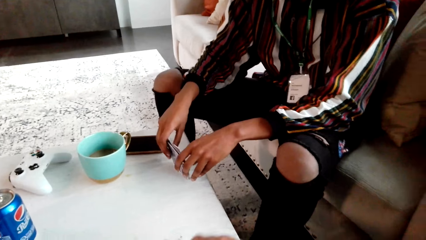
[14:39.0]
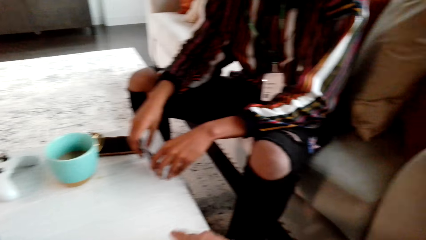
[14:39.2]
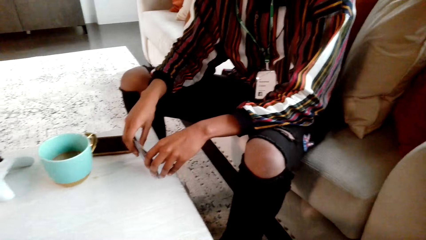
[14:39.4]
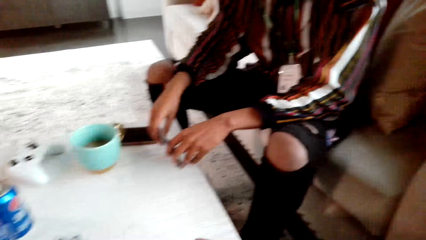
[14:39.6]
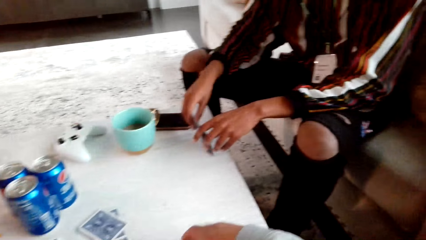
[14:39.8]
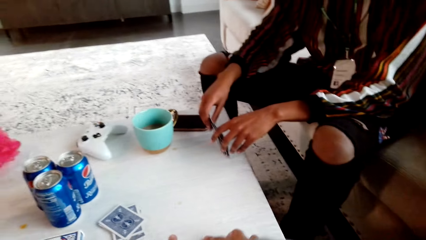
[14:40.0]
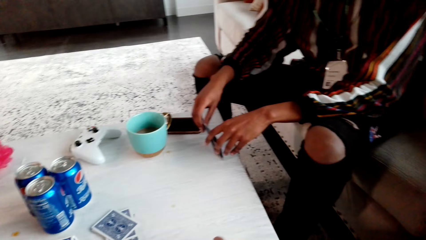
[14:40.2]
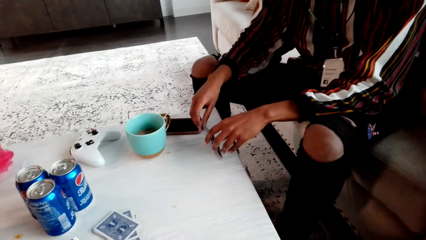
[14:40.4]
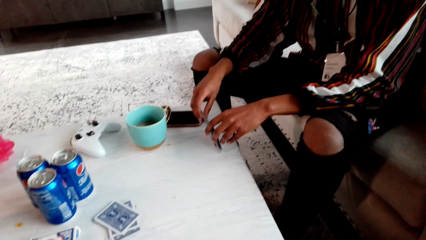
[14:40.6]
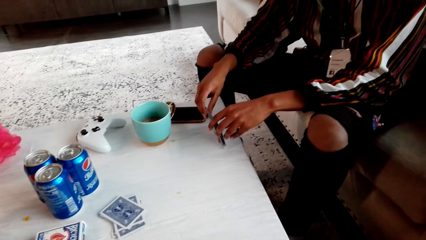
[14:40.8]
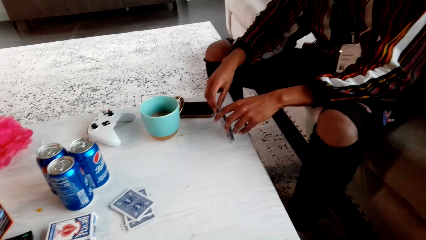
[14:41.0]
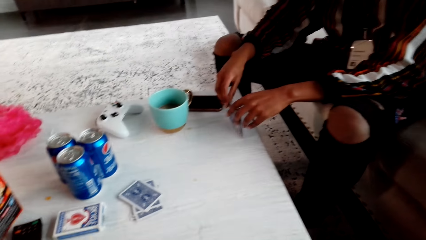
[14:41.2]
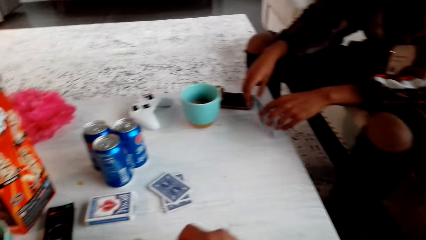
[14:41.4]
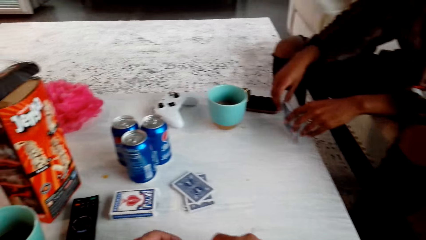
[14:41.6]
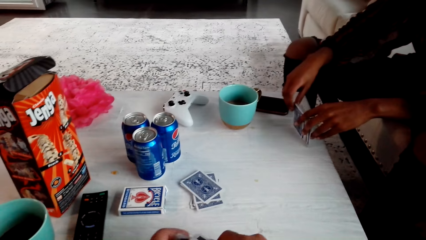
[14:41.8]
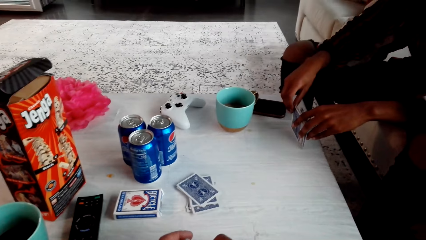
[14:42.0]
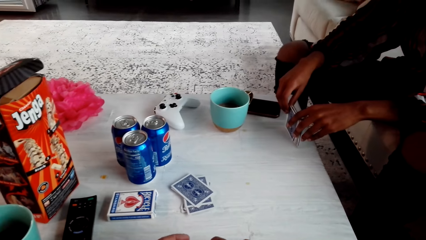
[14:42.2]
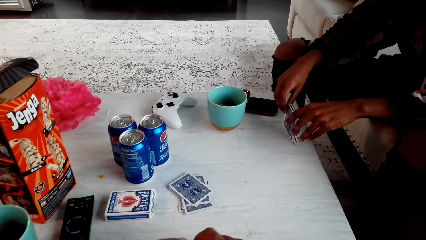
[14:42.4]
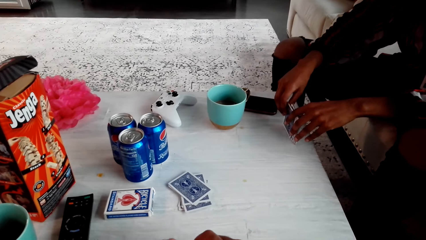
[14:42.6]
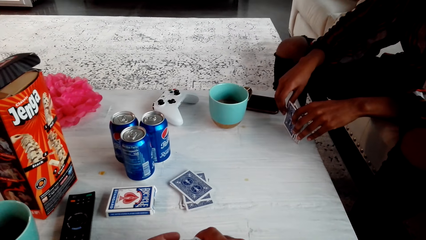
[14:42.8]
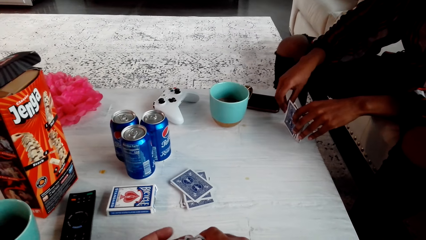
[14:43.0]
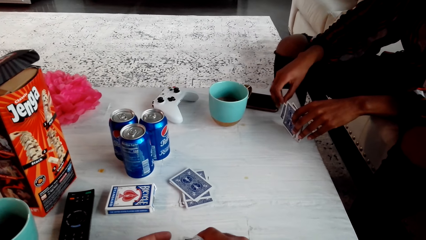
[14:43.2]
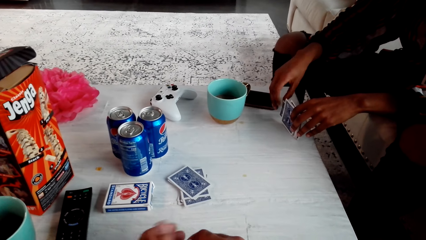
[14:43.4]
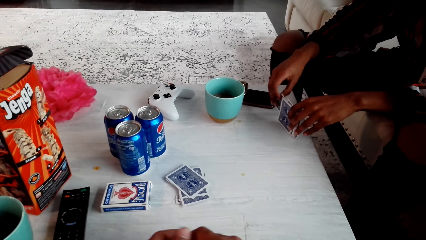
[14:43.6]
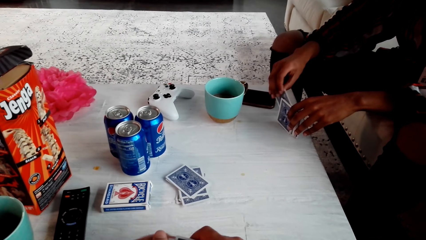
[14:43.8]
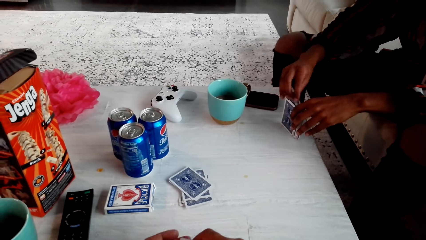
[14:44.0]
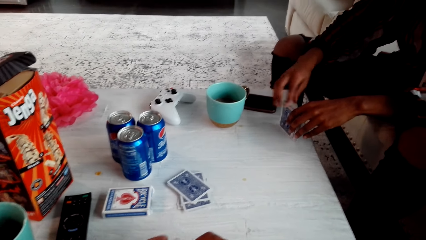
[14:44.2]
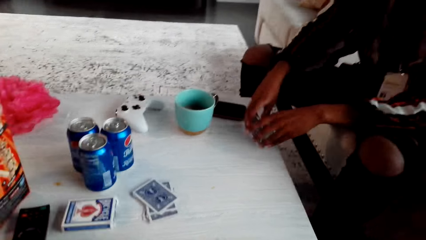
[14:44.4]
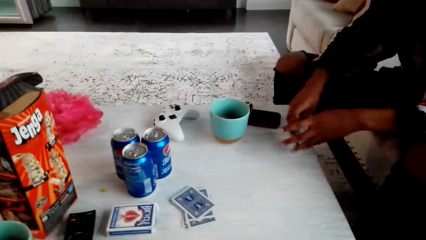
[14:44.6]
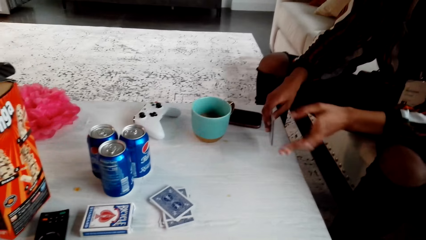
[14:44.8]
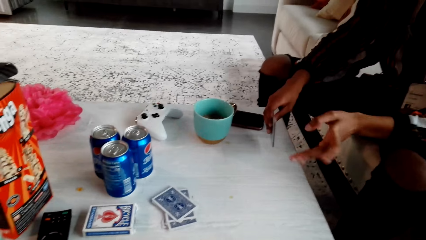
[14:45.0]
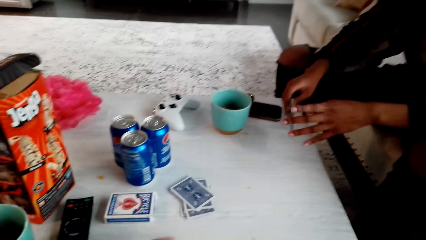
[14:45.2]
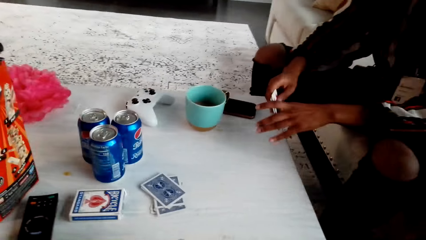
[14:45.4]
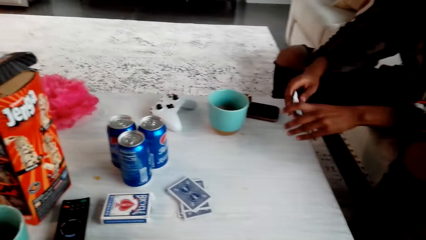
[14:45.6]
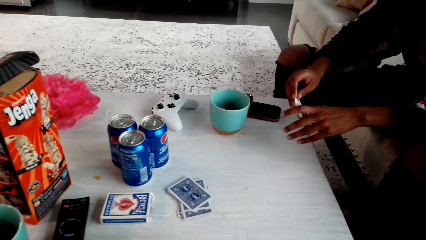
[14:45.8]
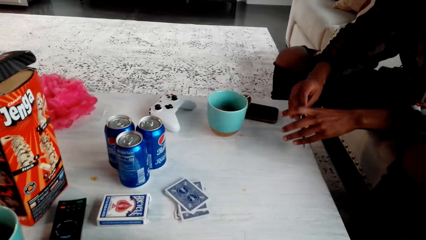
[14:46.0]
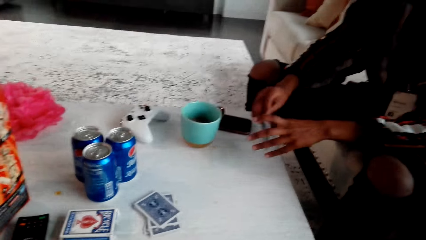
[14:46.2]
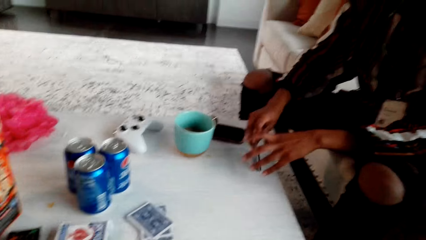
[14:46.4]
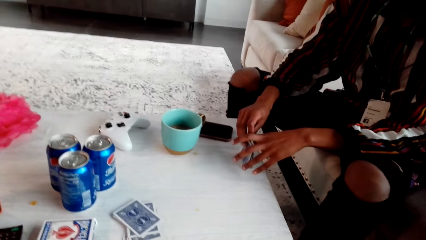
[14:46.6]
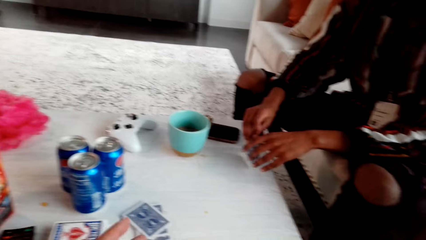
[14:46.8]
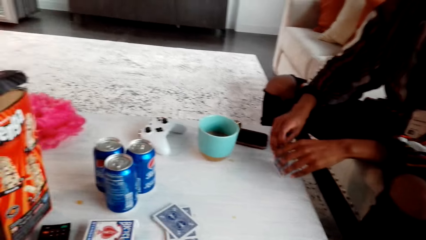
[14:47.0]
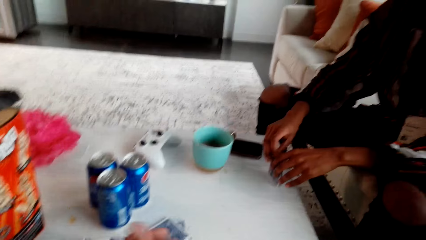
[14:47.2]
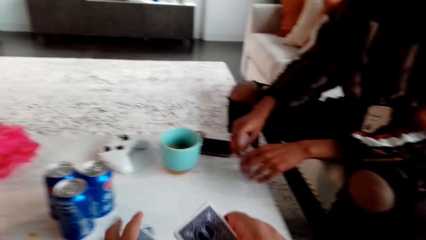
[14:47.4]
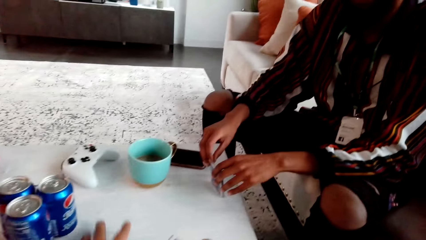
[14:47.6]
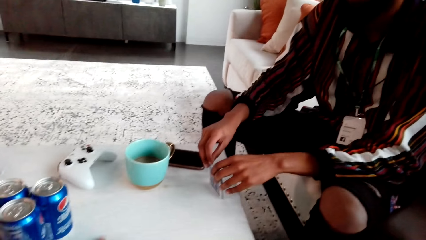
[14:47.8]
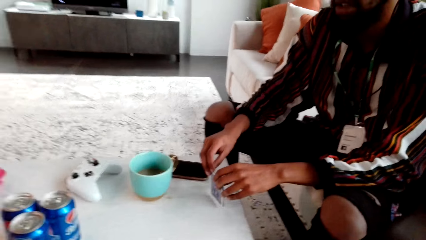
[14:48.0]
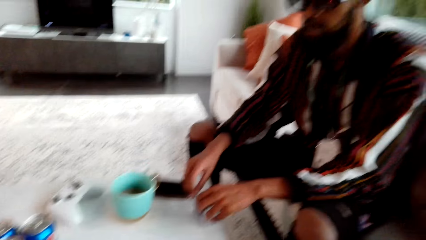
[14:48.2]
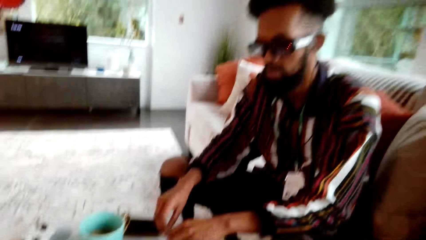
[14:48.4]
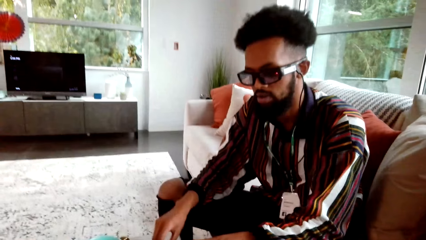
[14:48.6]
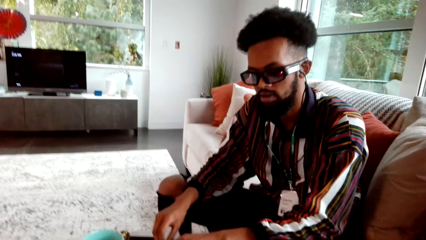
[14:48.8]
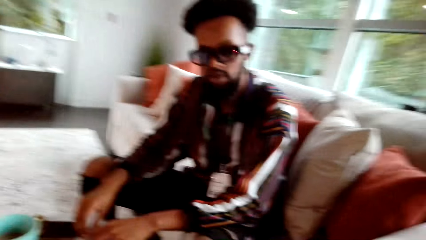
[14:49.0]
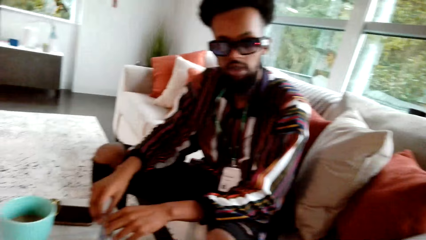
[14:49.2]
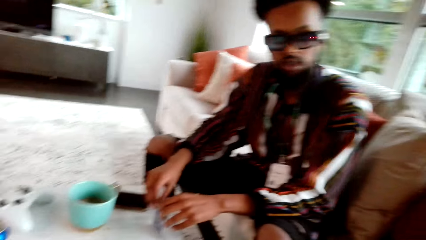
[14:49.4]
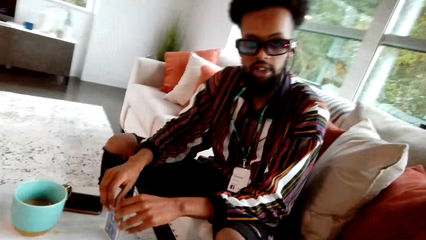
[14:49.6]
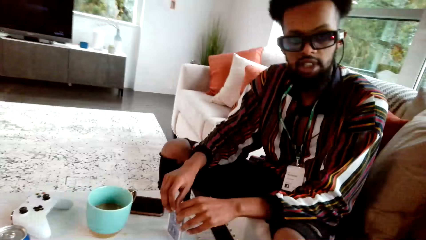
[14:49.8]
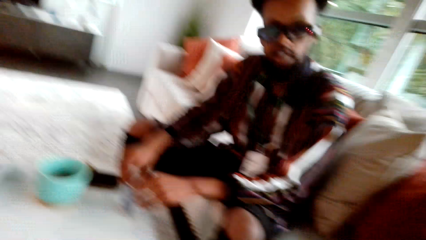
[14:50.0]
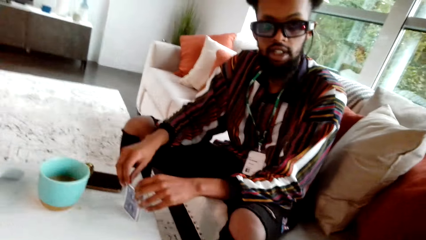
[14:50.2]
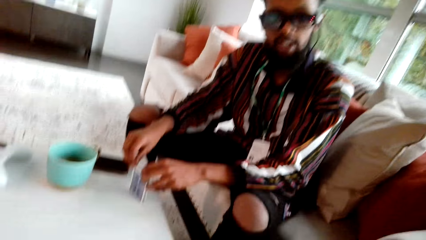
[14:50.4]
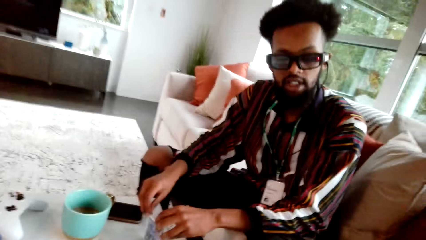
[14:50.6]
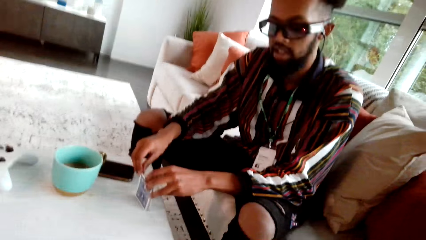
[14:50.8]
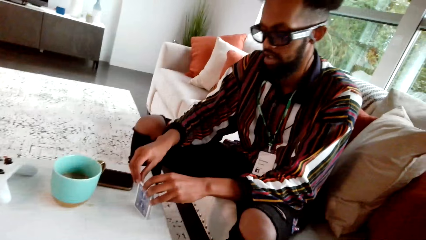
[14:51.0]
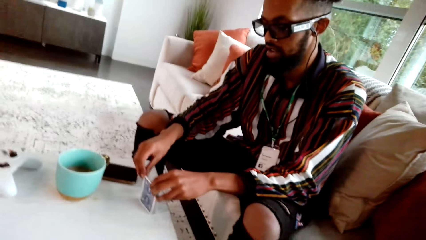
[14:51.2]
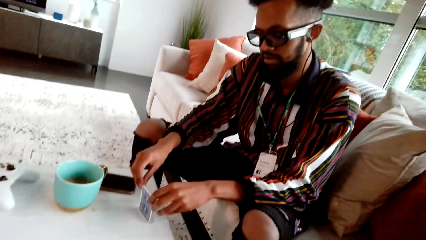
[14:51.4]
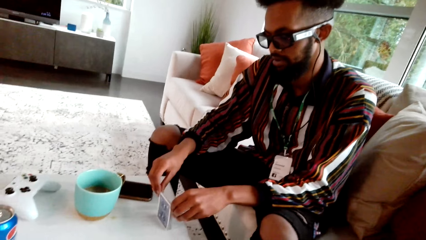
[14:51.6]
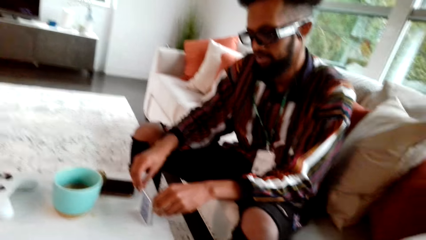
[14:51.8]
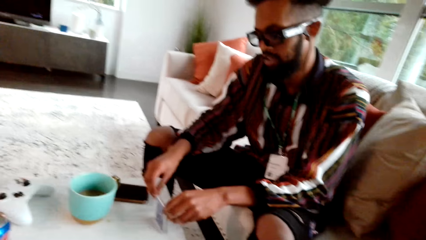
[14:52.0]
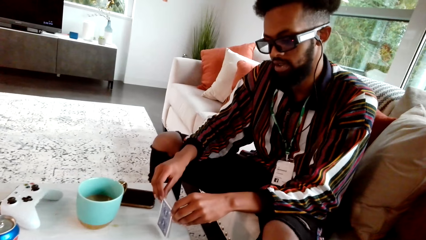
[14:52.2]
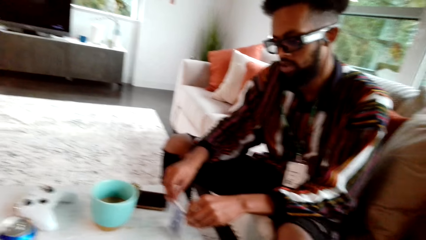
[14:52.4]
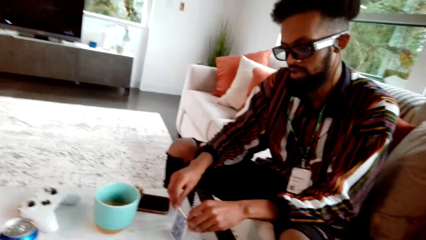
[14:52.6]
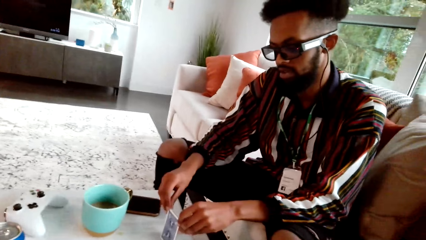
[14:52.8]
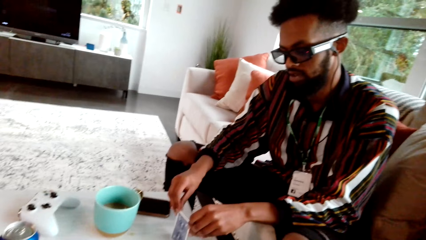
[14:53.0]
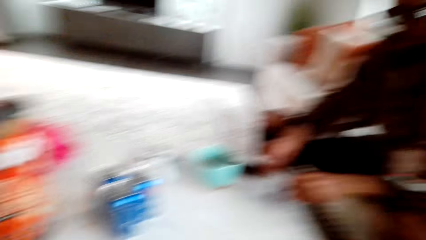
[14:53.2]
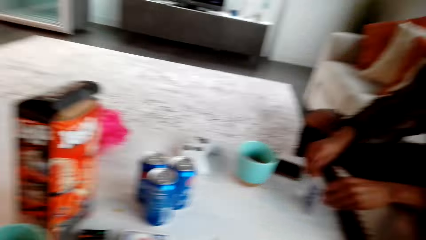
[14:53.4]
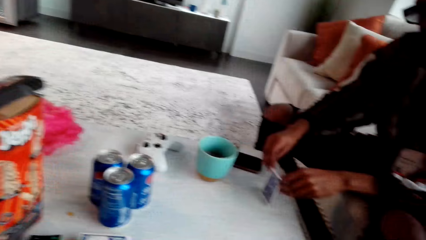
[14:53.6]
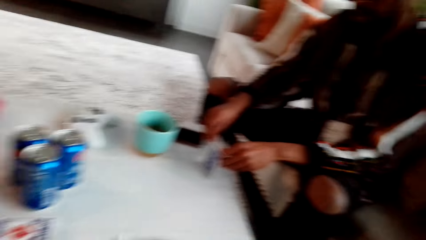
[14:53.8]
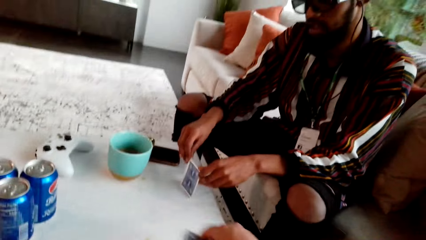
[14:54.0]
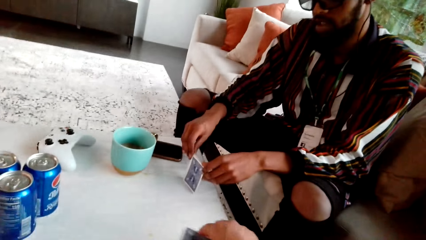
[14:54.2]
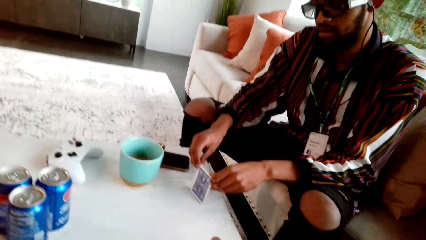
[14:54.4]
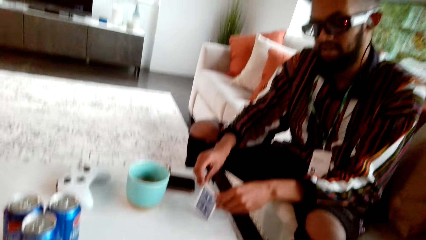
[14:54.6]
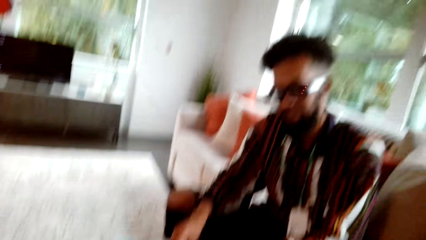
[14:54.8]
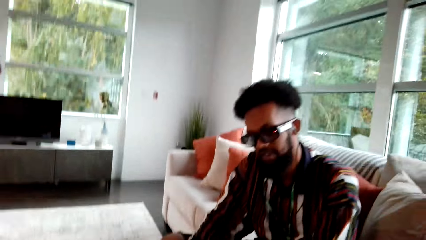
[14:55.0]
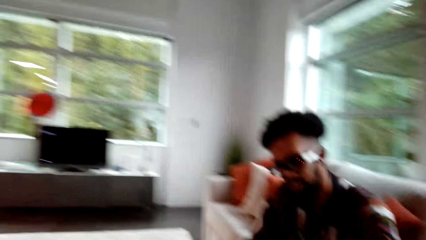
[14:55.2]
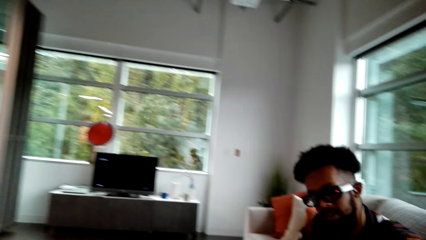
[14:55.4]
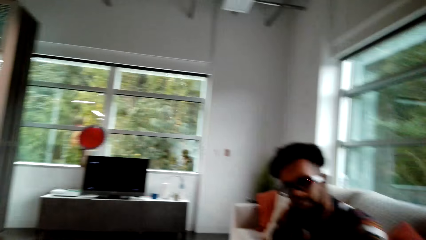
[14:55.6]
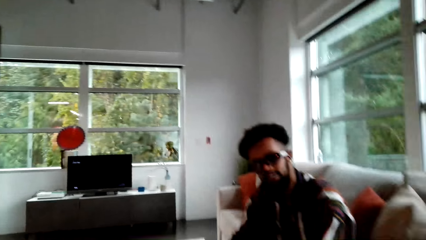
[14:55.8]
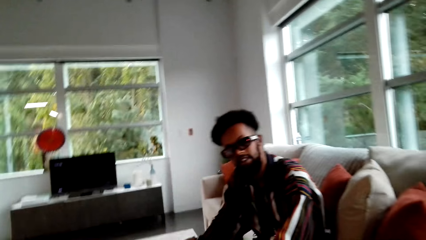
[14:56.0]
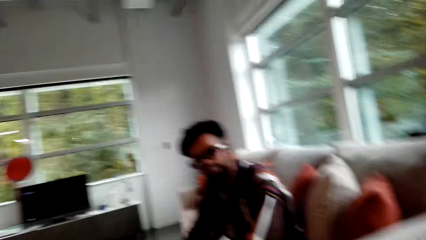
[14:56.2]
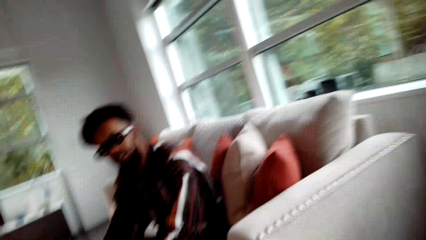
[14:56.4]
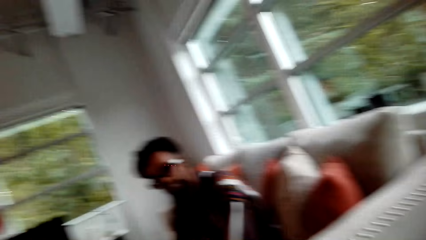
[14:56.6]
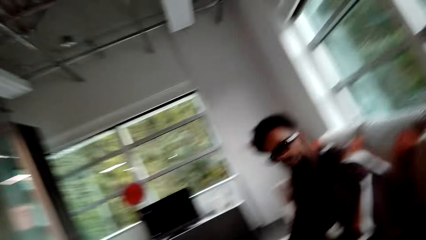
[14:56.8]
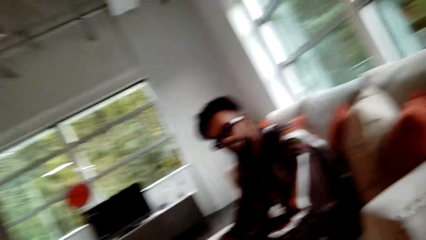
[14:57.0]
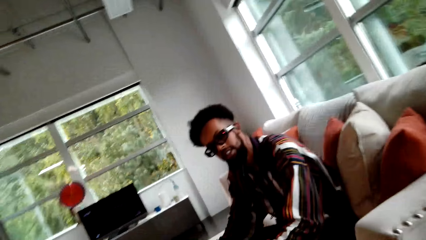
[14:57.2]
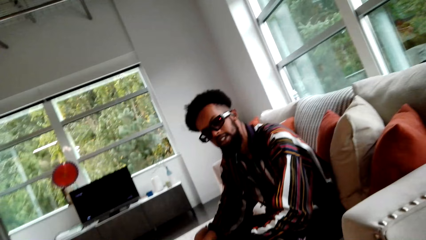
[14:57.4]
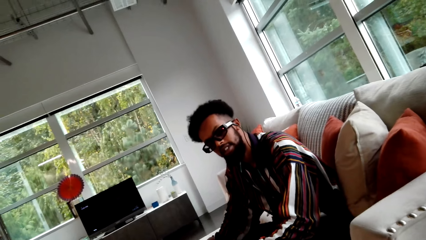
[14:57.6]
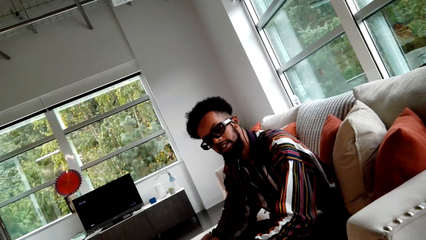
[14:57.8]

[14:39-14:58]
The camera wearer holds a card. They look around.
